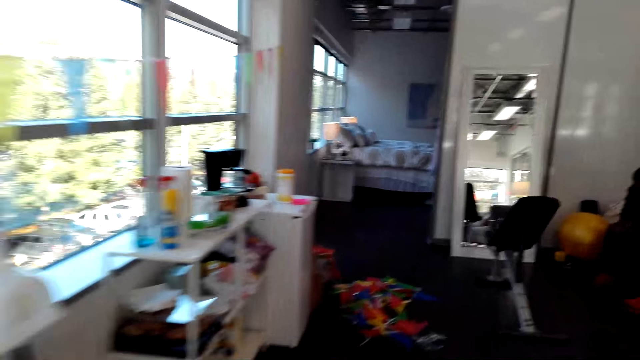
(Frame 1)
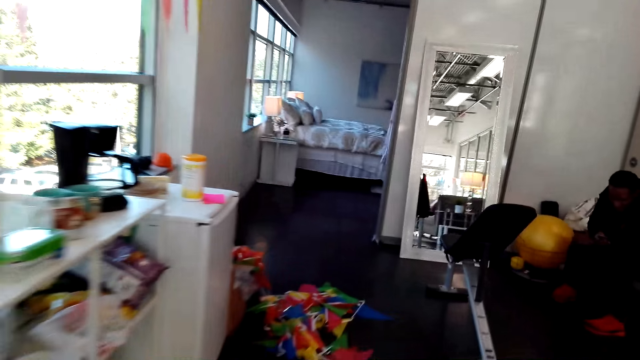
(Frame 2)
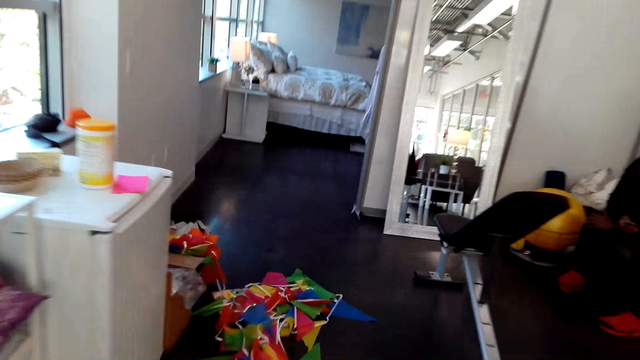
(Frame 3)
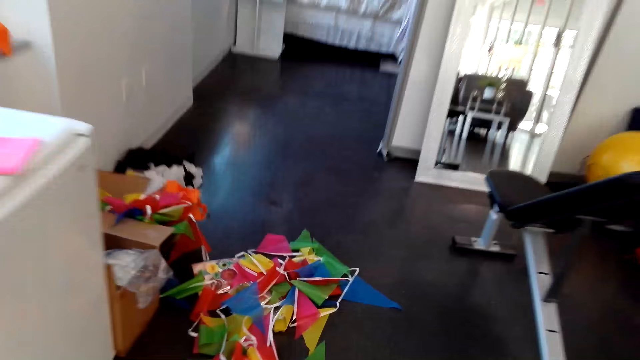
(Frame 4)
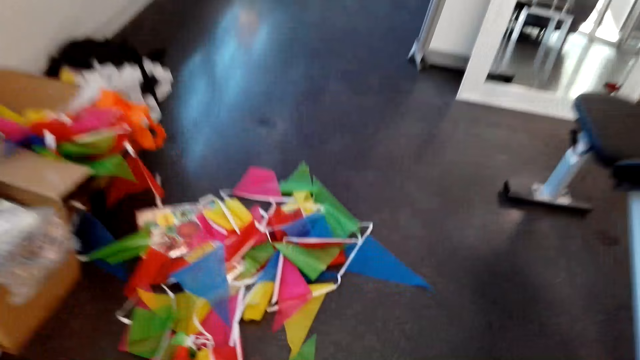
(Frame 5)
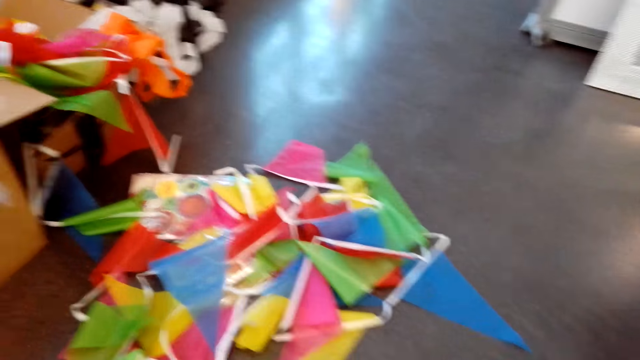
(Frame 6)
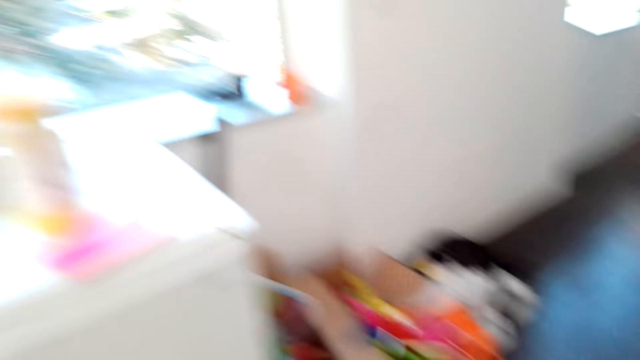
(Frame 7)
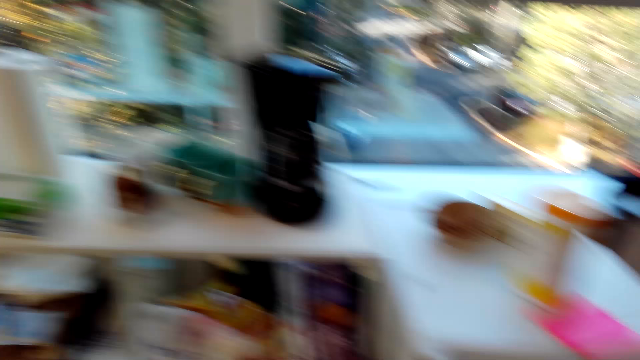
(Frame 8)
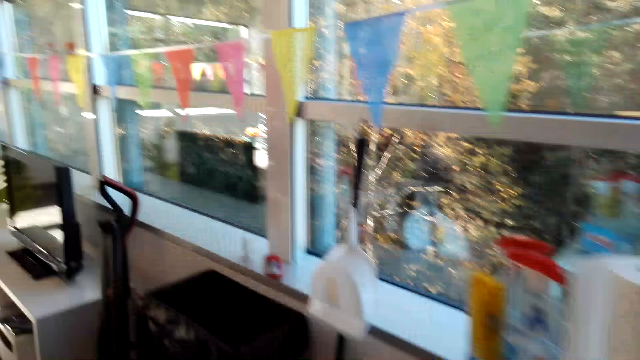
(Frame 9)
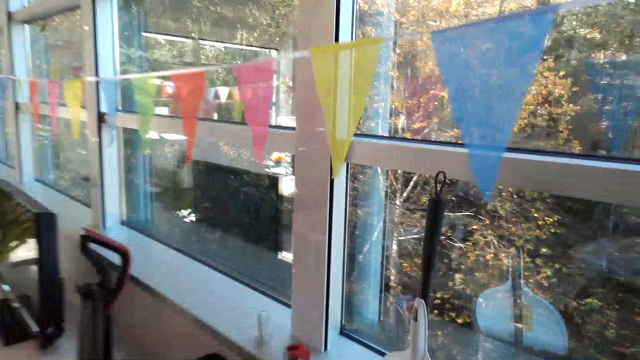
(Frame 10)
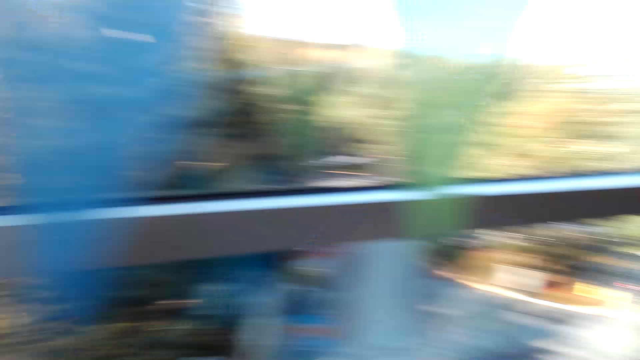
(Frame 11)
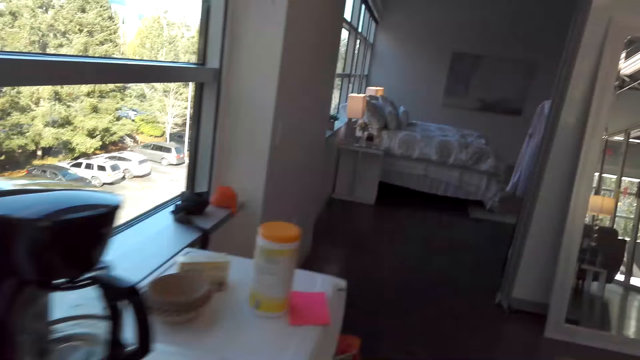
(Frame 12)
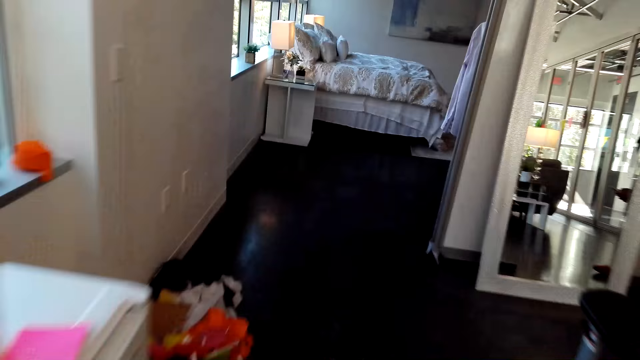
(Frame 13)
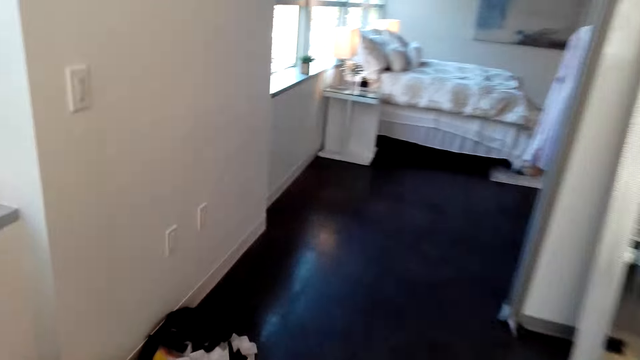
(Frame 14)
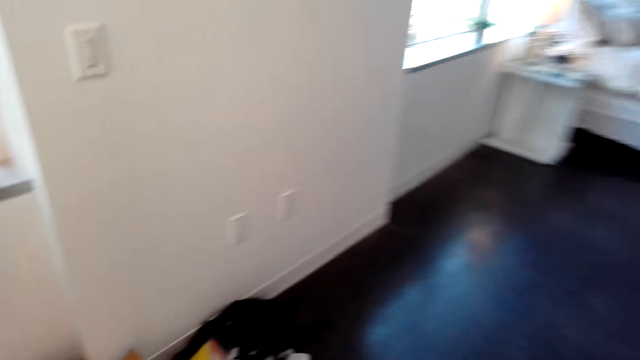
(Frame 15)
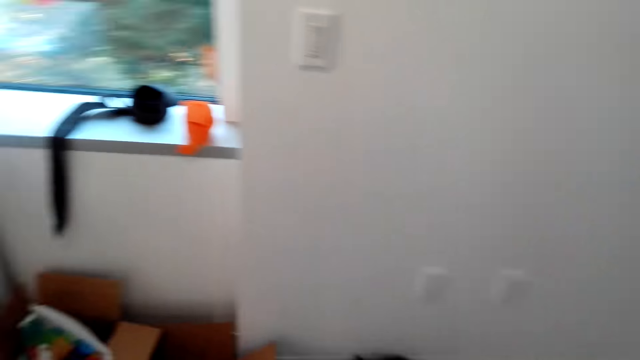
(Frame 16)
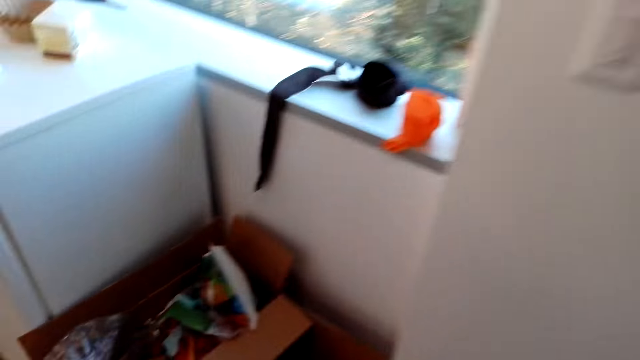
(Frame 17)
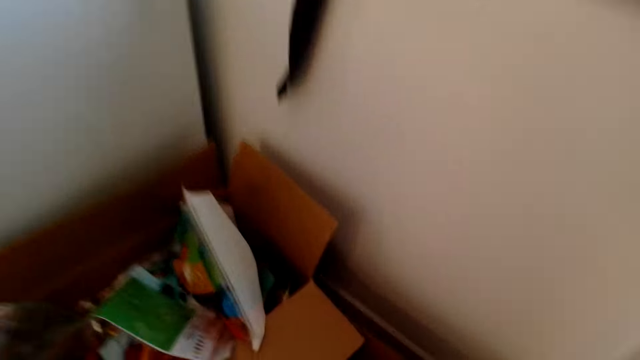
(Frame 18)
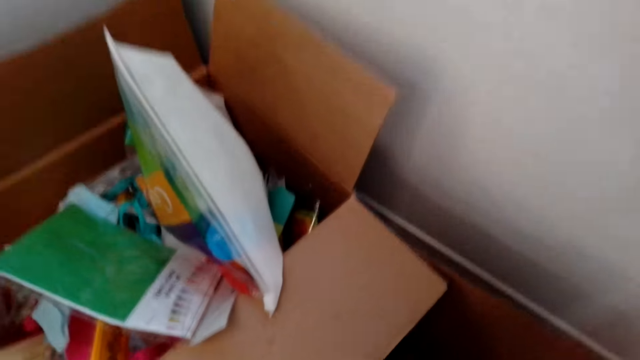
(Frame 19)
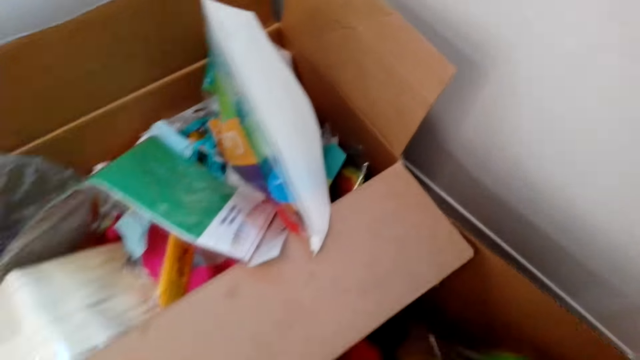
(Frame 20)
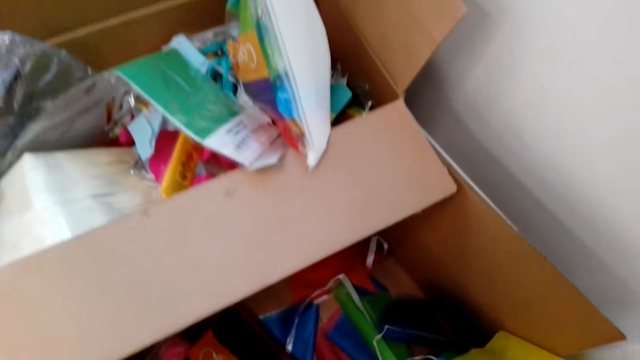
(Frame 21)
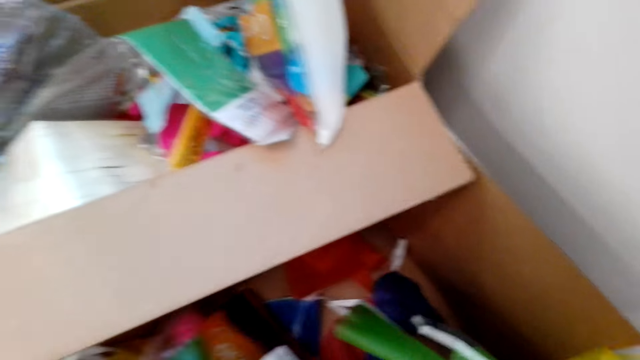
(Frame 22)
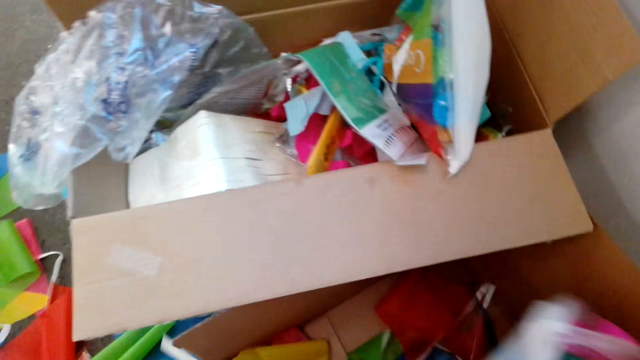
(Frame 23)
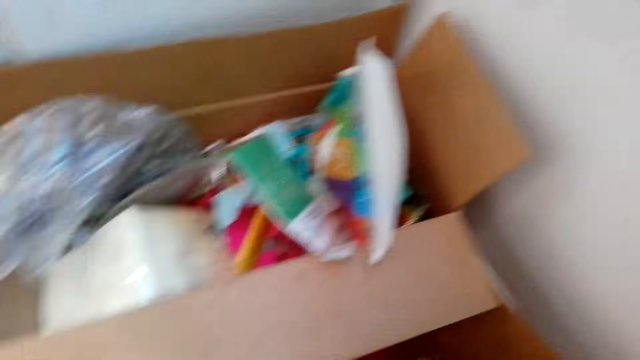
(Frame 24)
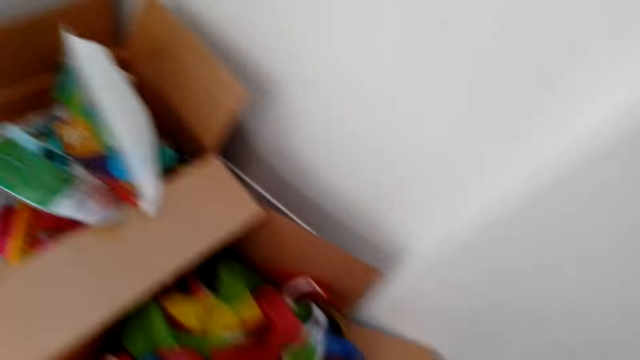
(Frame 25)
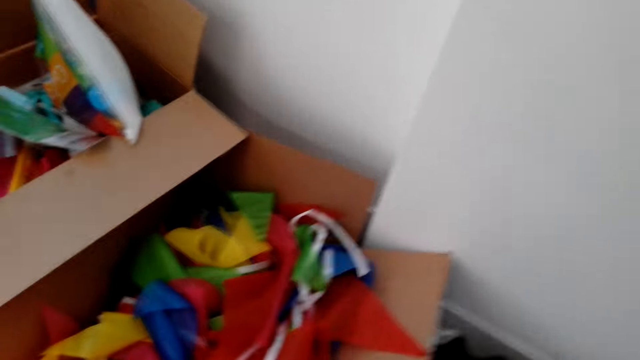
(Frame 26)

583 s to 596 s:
The camera wearer picks up the decorations and walks around. They look around. They walk around the house. They pick up the decorations.

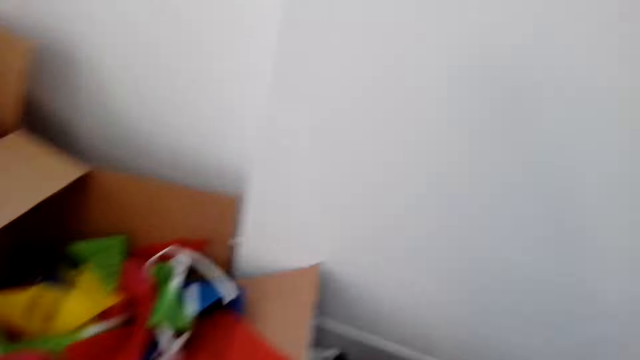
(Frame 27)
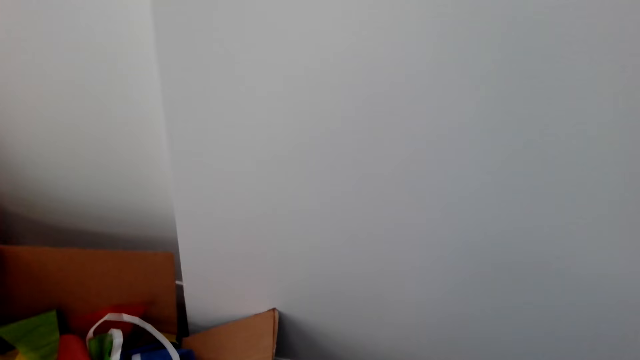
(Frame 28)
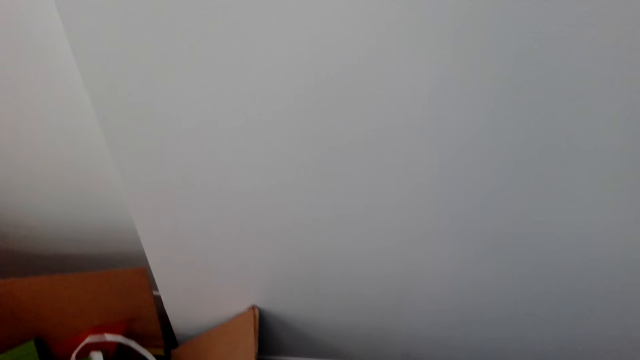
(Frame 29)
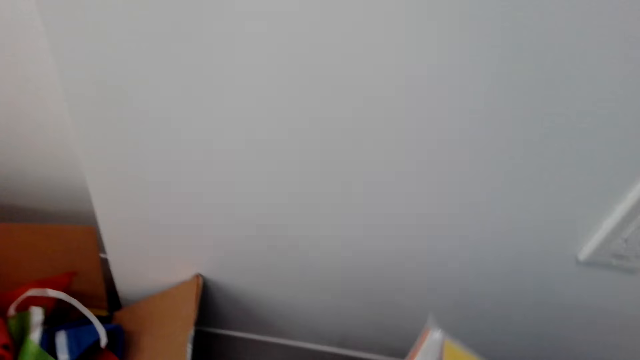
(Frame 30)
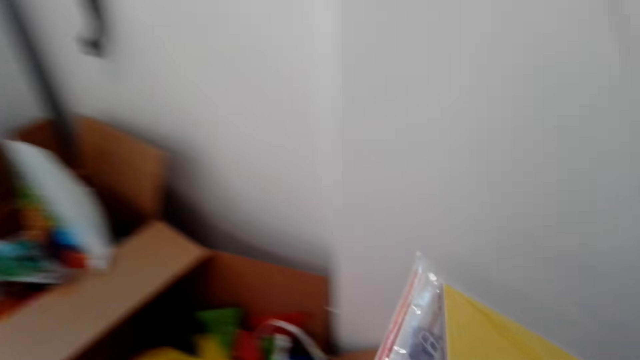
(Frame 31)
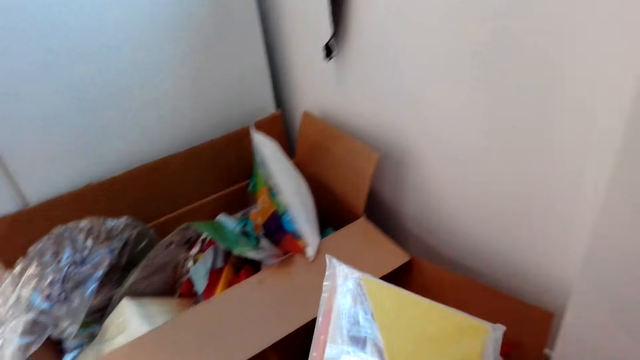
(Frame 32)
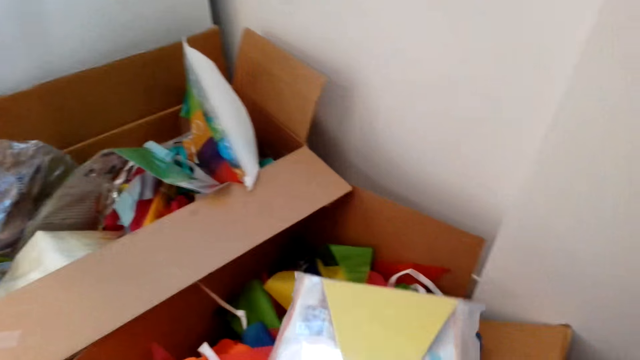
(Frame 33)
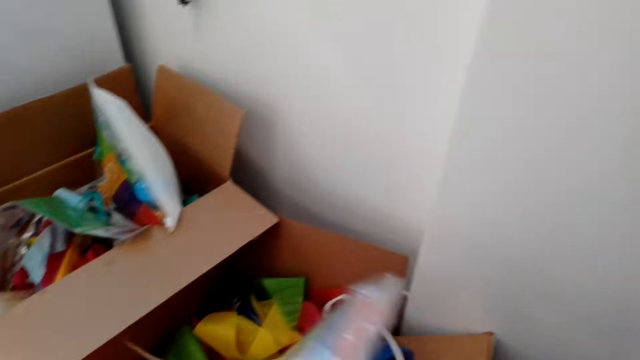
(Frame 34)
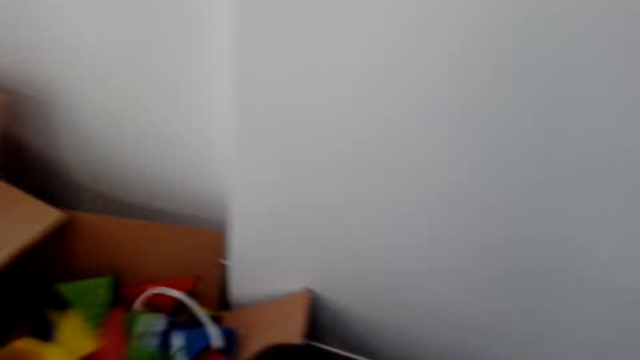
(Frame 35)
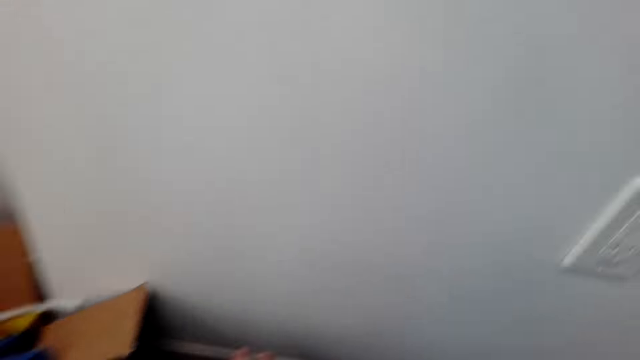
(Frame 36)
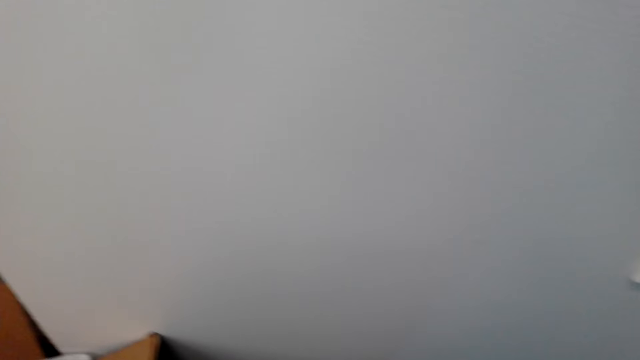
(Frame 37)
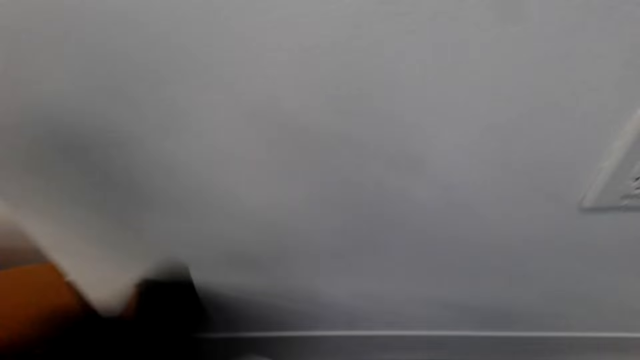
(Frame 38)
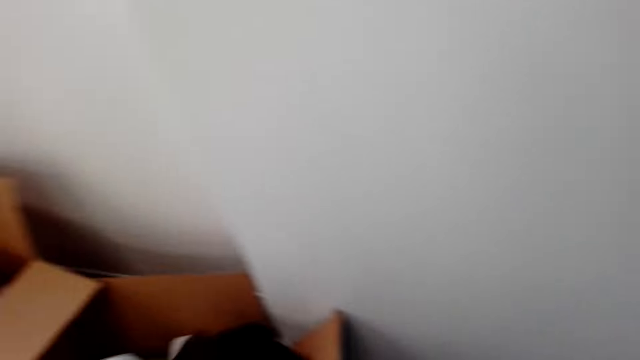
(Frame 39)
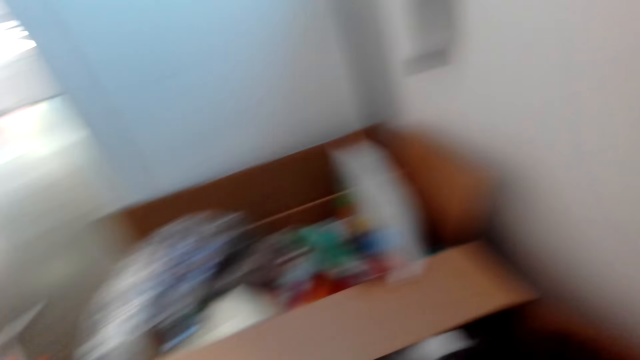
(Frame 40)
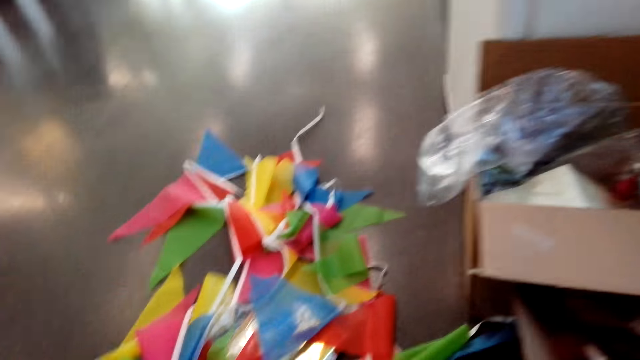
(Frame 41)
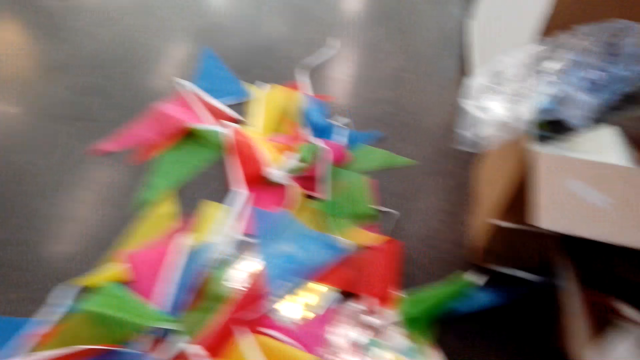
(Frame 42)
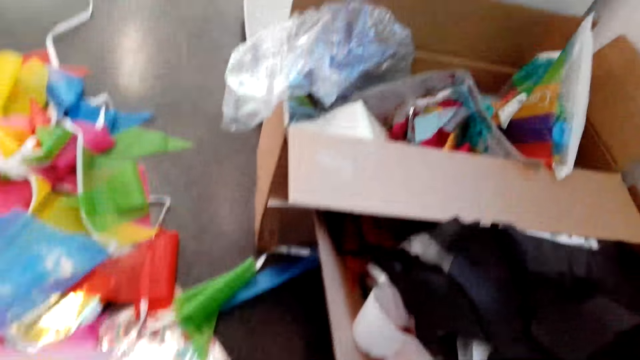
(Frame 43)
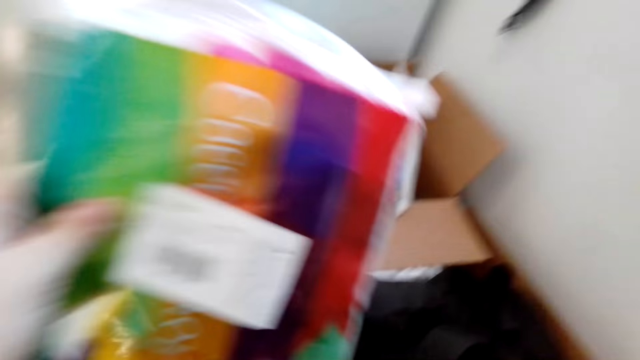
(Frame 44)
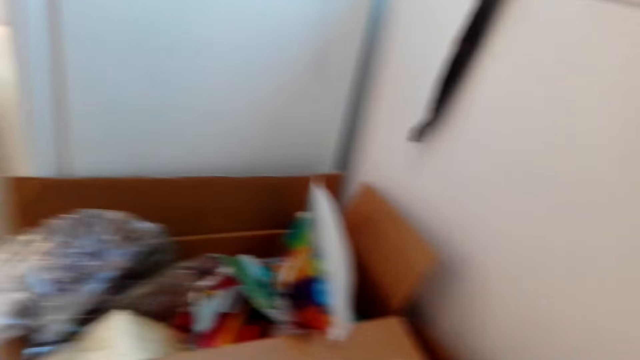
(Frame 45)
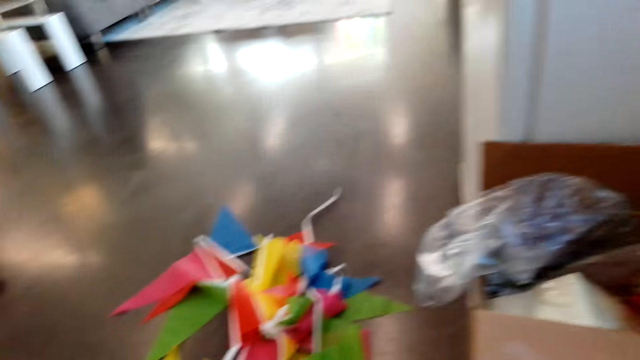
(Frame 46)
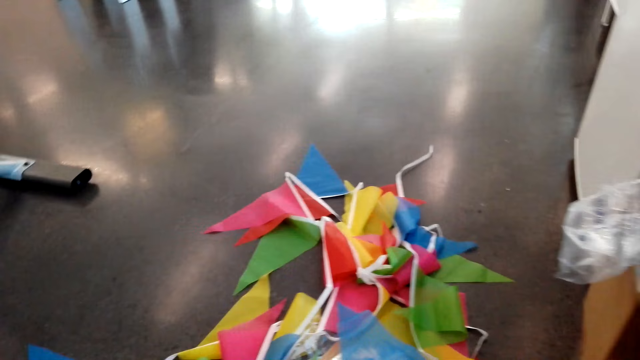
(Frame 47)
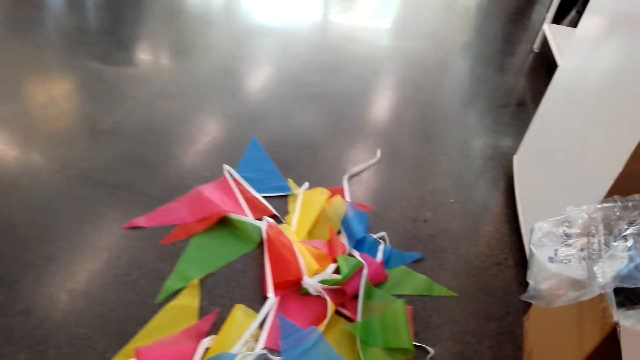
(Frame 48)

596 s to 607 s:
The camera wearer looks around. They put the decorations in the box. They pick the decorations from the ground.
